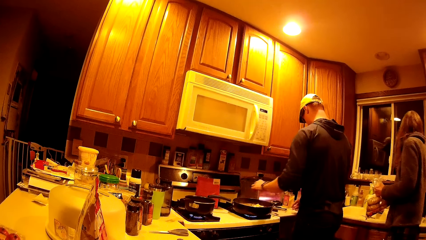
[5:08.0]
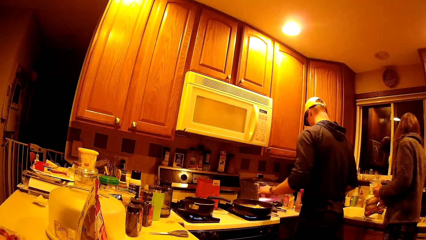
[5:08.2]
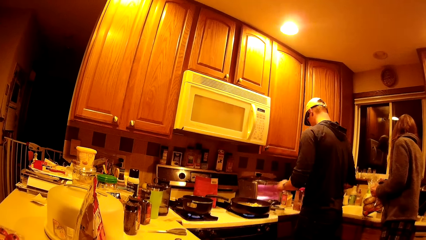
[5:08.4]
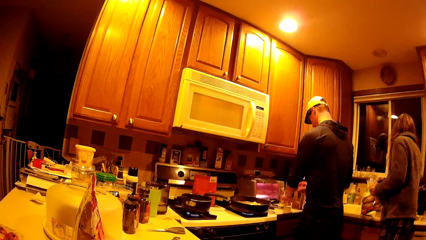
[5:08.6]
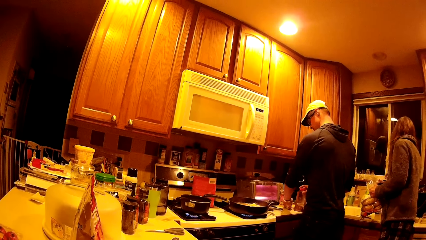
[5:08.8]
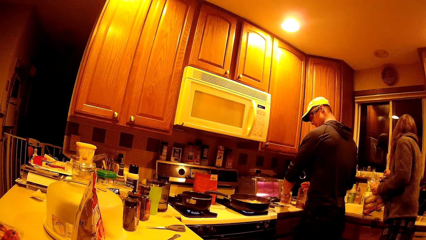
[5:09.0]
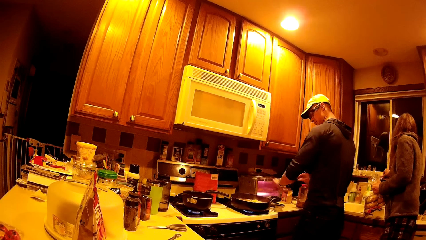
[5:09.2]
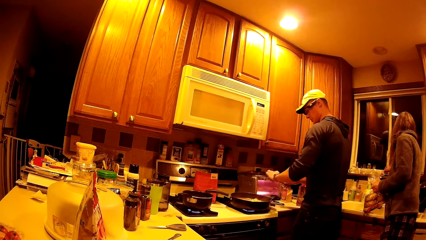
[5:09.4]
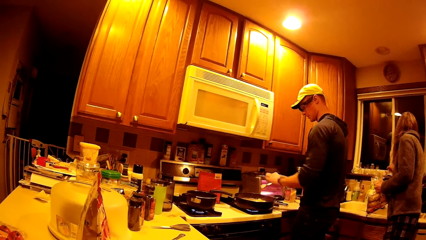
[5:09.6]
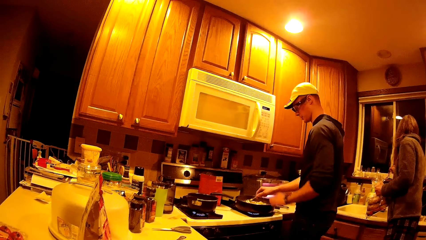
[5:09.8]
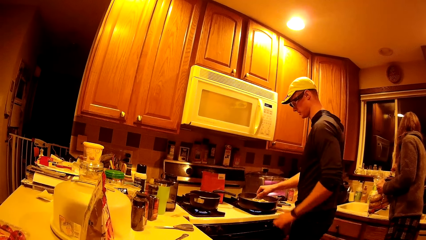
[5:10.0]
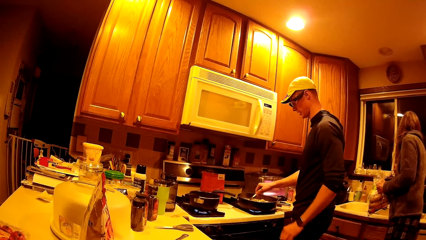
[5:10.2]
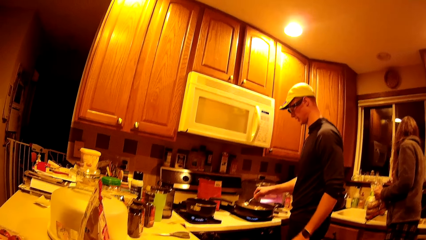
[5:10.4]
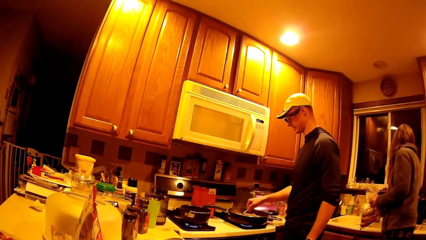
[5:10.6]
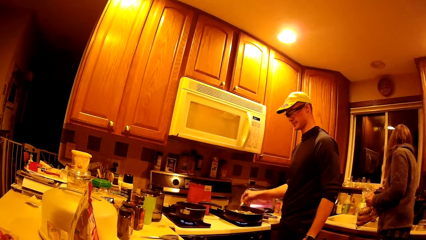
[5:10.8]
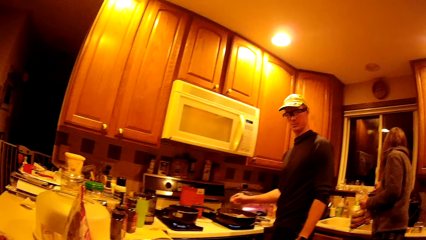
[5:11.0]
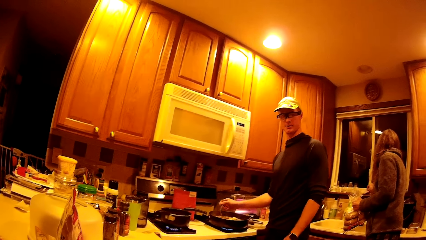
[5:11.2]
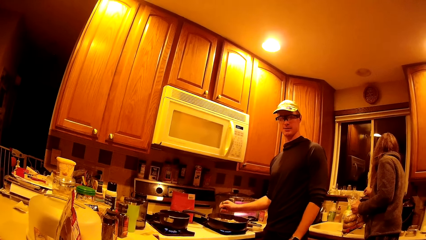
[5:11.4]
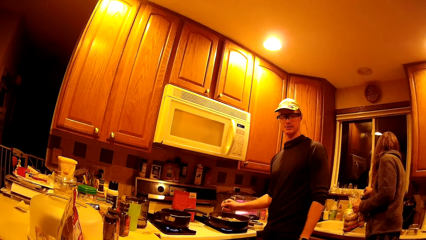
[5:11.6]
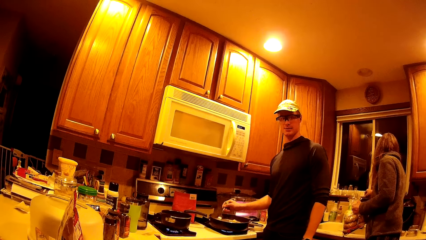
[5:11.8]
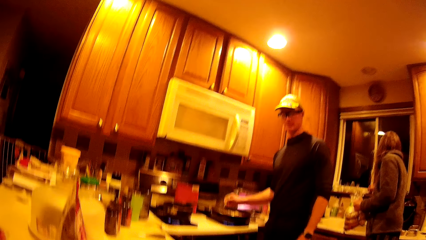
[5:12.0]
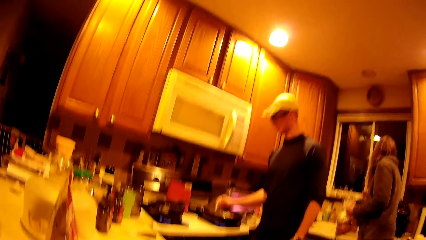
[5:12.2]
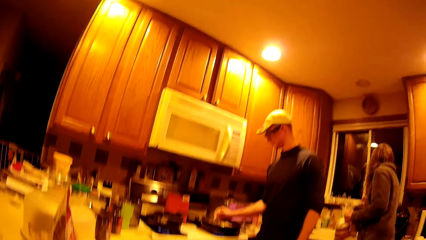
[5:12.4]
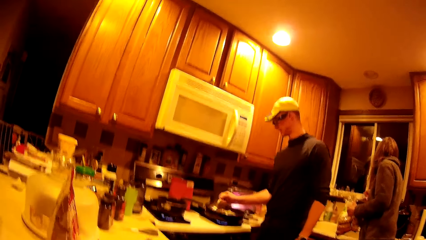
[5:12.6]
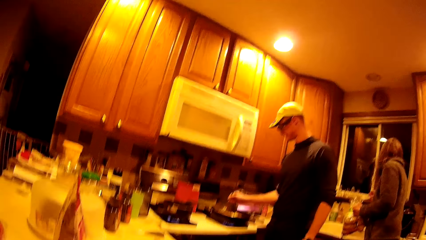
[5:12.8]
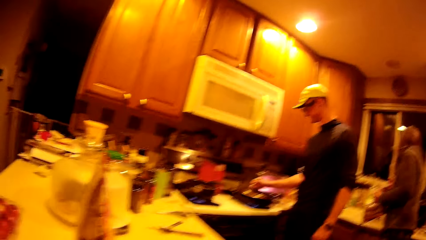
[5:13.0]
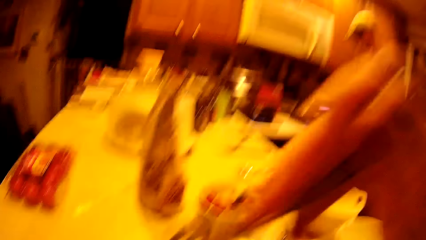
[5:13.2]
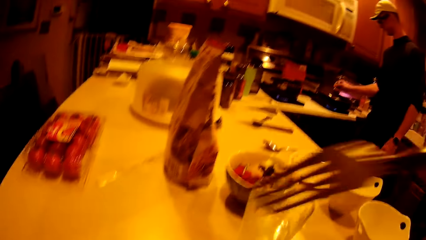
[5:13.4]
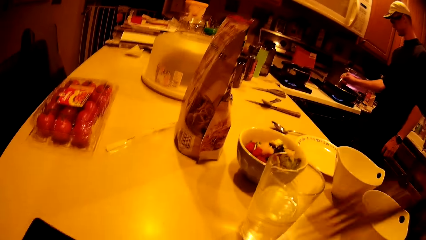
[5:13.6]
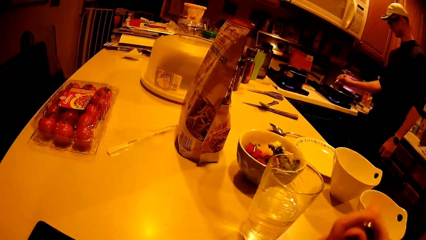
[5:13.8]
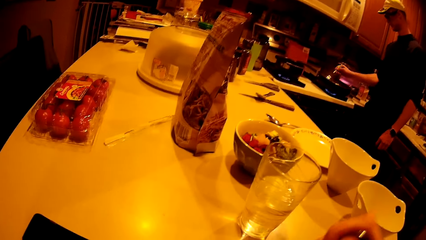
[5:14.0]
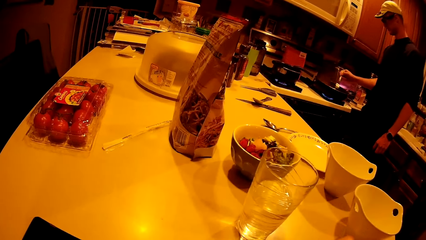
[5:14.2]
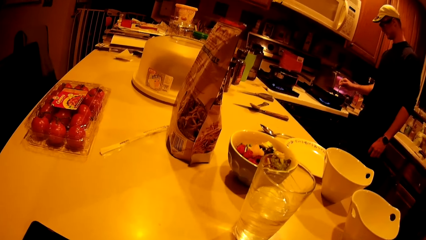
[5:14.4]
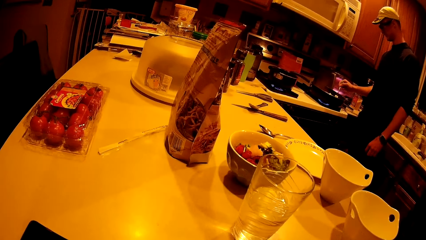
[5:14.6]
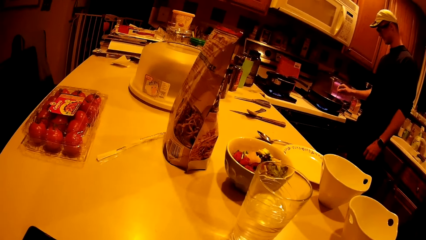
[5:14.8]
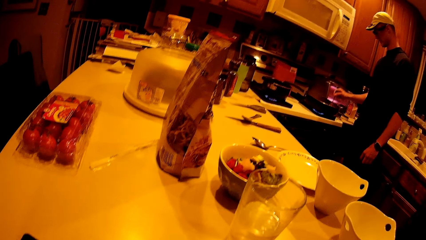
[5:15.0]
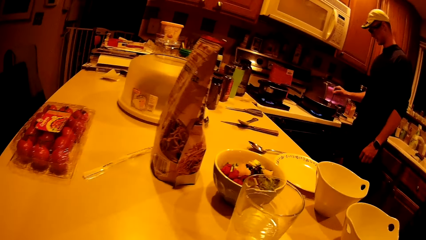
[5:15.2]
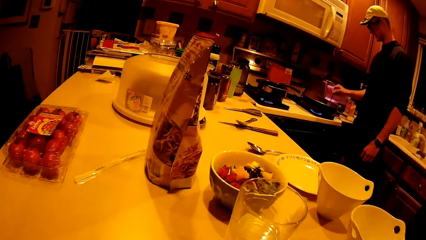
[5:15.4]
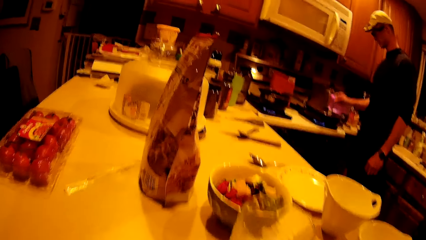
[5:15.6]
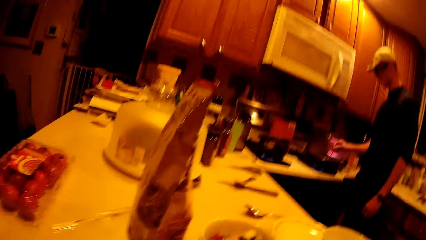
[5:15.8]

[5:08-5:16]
The man picks up a fork from the kitchen with his left hand. He places his right hand on a bottle on the kitchen counter. He passes the fork from his left hand to his right hand. He stirs the first saucepan with the fork in his right hand.

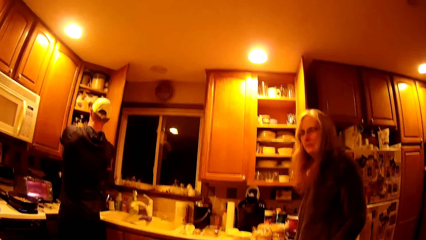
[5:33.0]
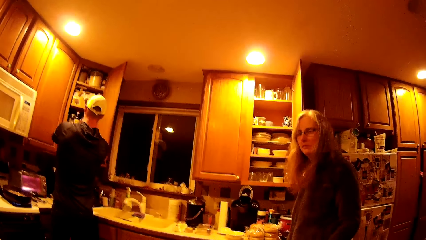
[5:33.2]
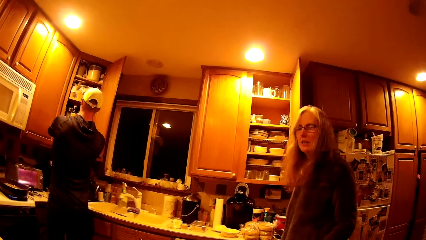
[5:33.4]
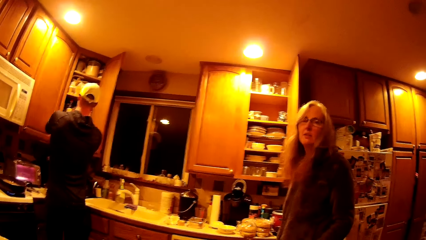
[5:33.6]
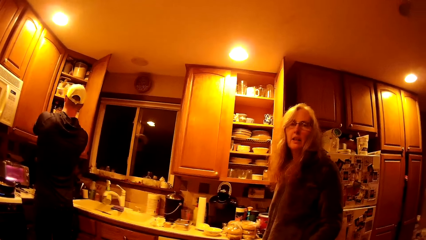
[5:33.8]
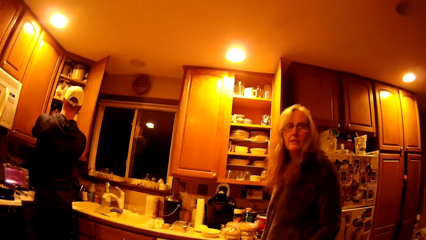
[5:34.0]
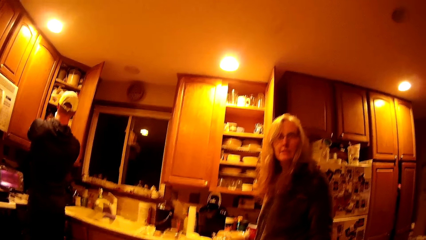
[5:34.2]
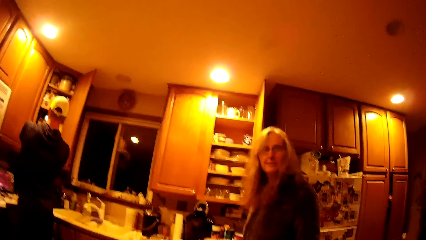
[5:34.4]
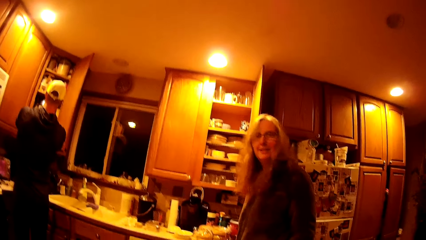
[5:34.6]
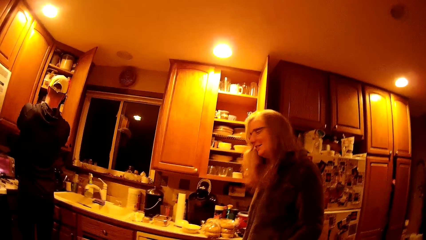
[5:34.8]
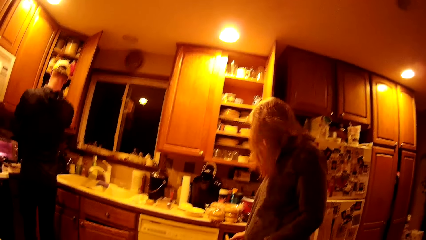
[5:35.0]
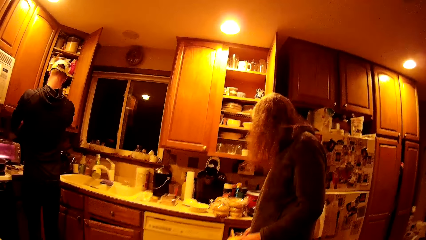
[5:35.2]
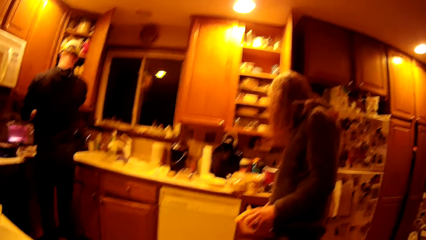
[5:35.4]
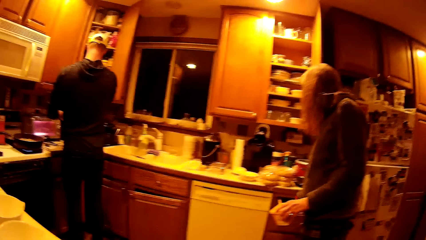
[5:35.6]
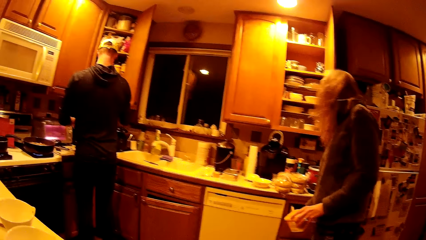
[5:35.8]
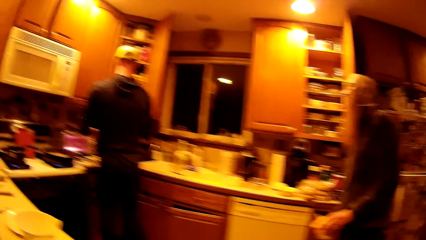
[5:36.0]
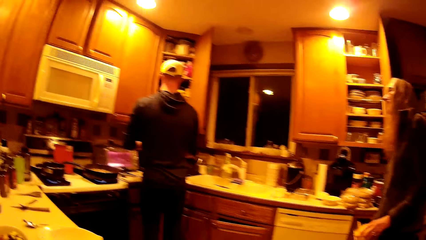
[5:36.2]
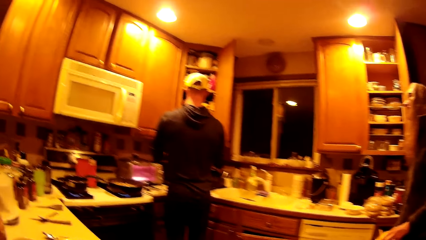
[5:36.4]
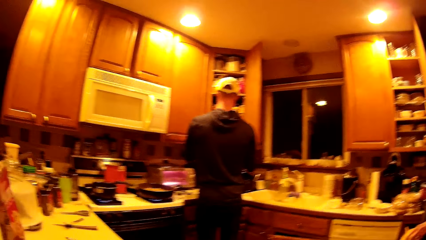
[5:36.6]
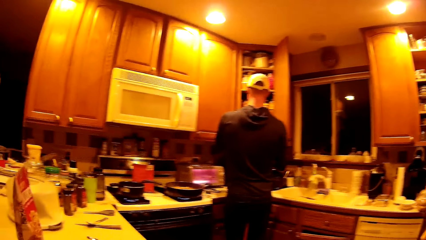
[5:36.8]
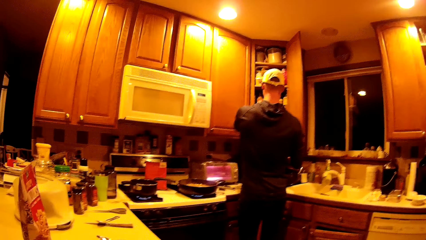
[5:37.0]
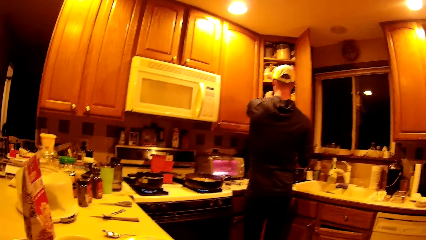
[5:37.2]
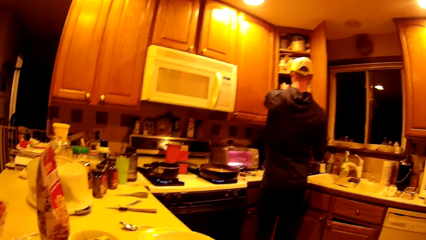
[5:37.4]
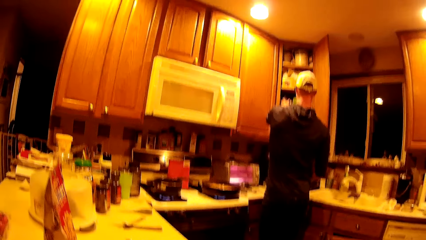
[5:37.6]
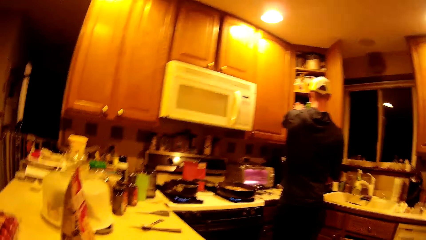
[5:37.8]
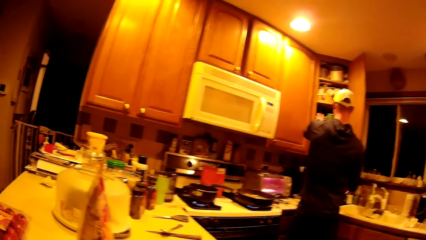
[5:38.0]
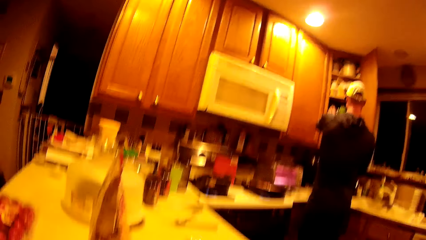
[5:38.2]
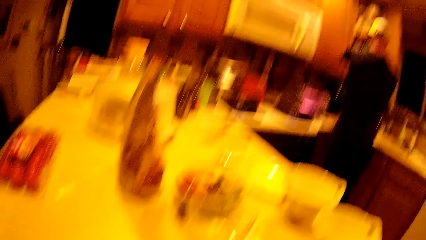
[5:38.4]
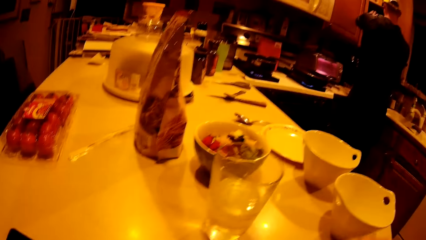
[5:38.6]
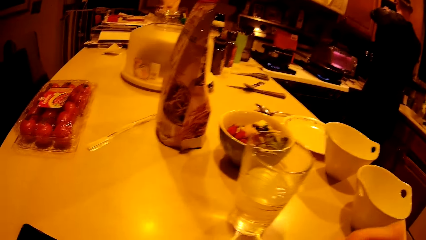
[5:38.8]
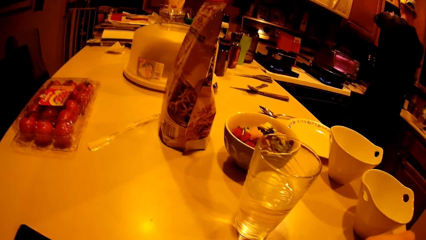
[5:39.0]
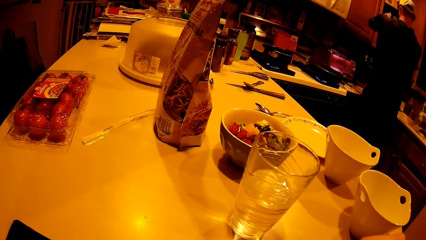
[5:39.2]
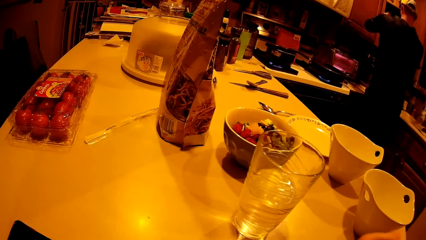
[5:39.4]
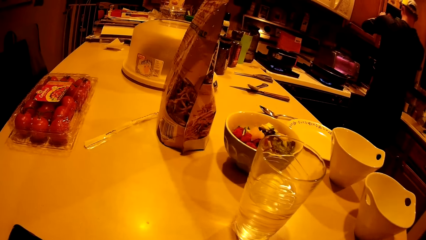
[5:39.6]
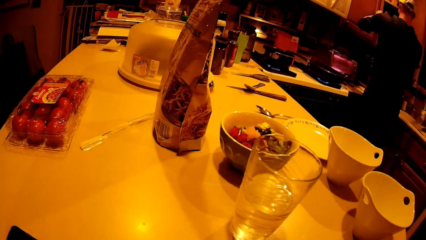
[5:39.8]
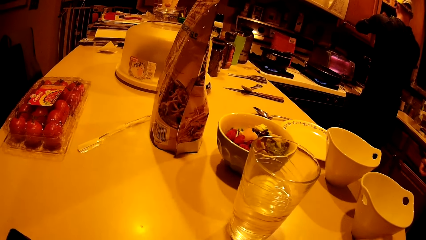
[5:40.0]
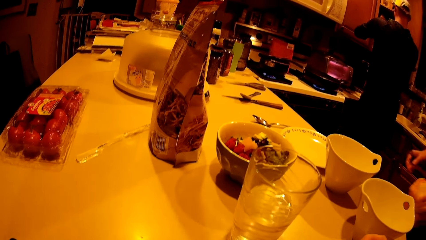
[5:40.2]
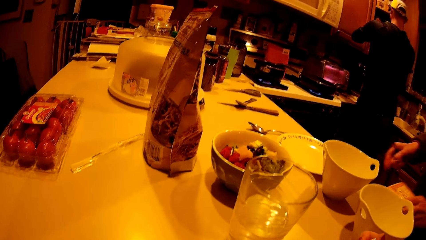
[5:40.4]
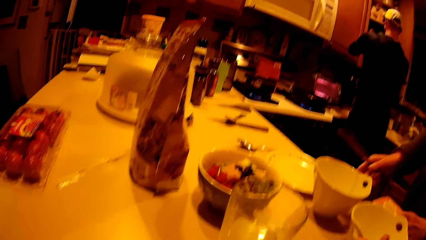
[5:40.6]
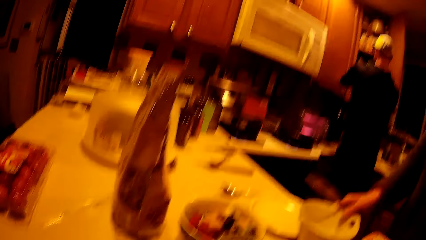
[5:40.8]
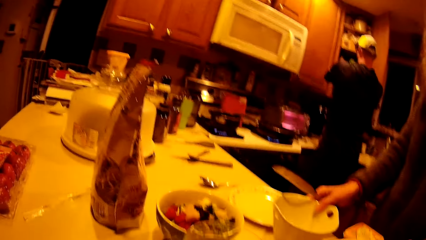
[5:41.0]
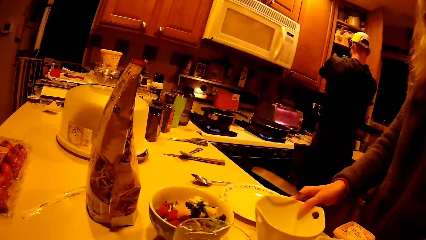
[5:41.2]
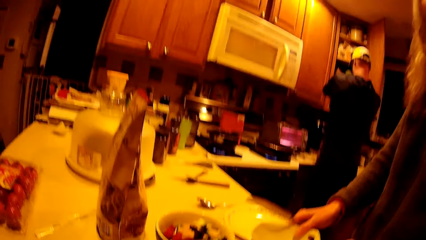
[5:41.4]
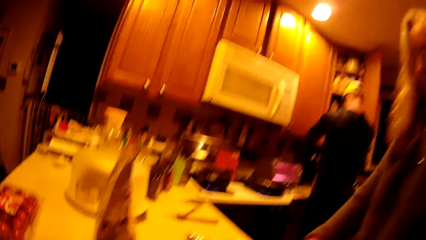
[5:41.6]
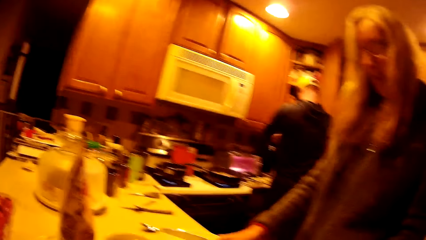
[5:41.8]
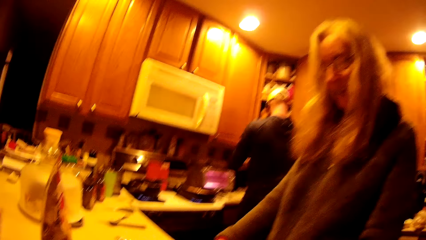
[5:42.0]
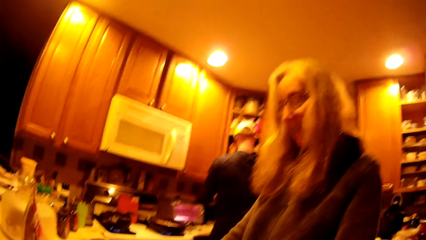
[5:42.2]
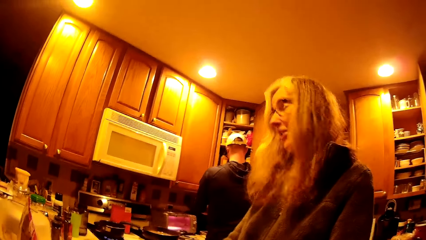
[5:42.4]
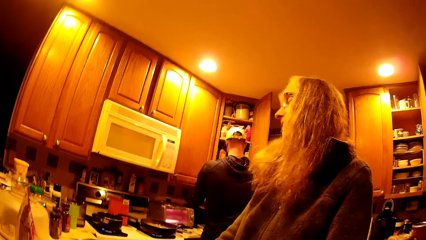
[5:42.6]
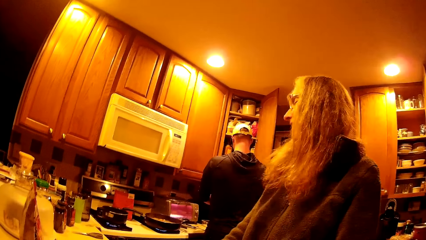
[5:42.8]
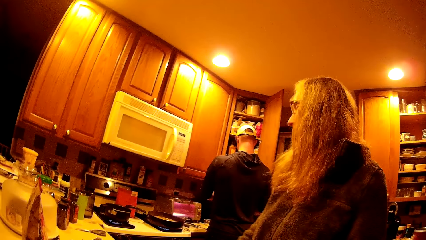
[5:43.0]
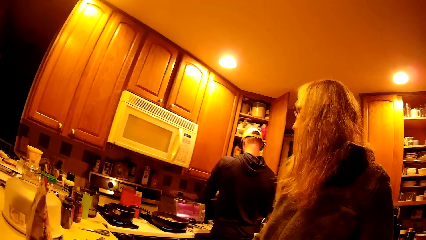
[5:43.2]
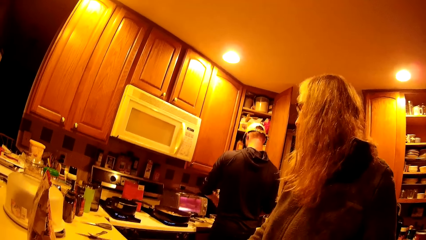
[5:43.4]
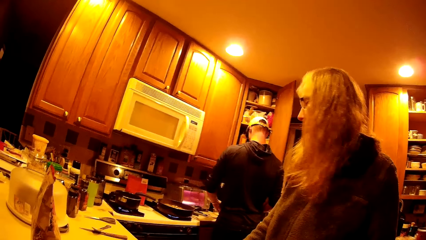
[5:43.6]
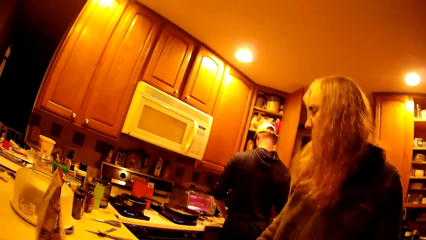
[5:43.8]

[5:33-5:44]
The man puts the bottle into the cupboard. The woman converses with the camera wearer. The woman walks towards the table, adjusts a bowl on the kitchen counter with her right hand, and pushes the bowl on the table.
